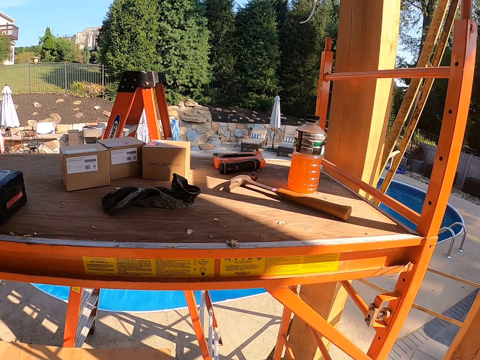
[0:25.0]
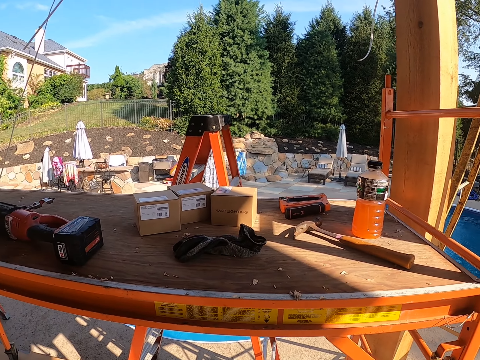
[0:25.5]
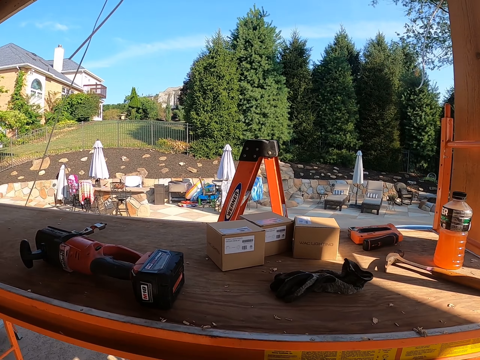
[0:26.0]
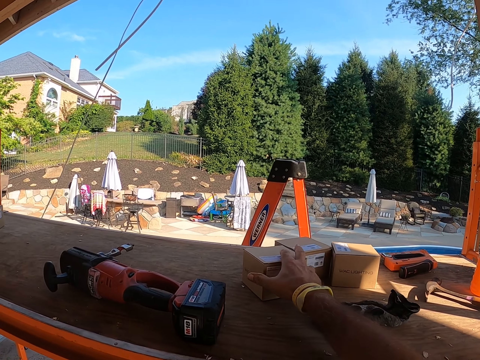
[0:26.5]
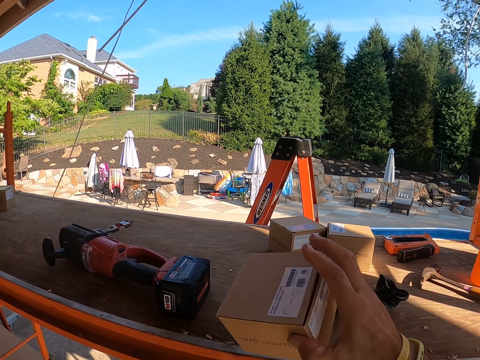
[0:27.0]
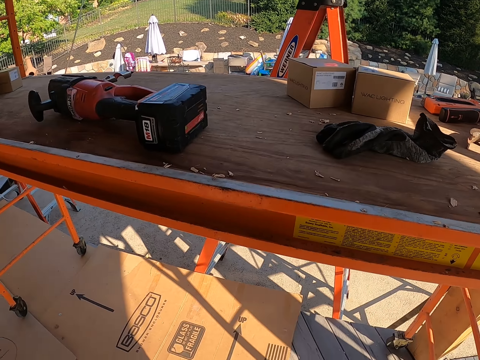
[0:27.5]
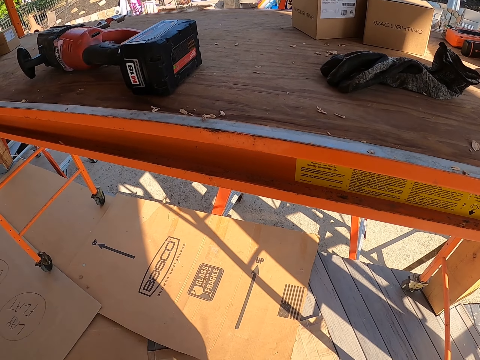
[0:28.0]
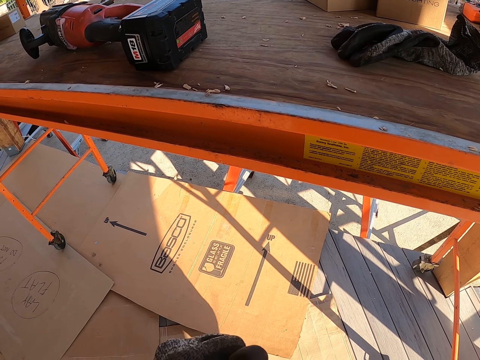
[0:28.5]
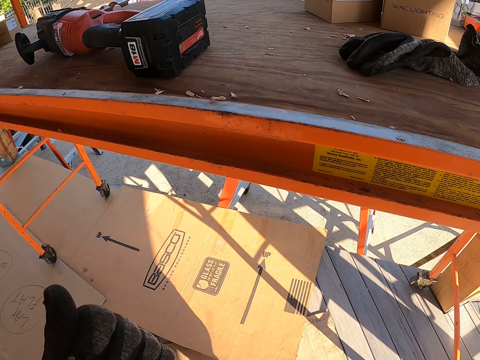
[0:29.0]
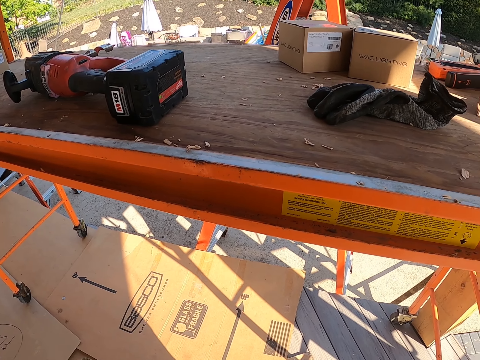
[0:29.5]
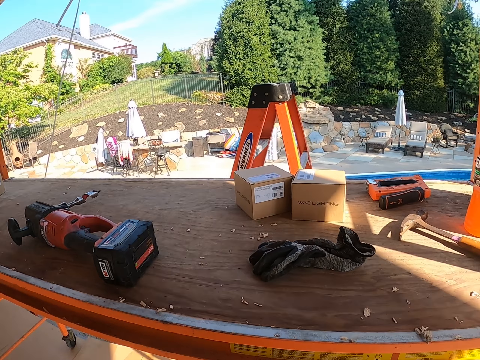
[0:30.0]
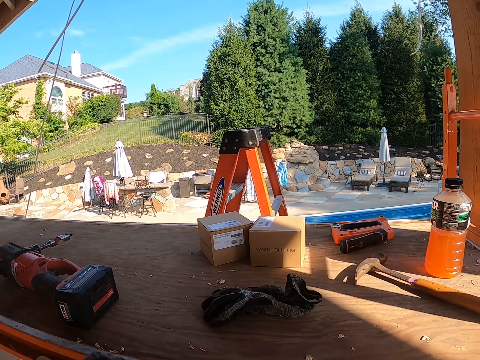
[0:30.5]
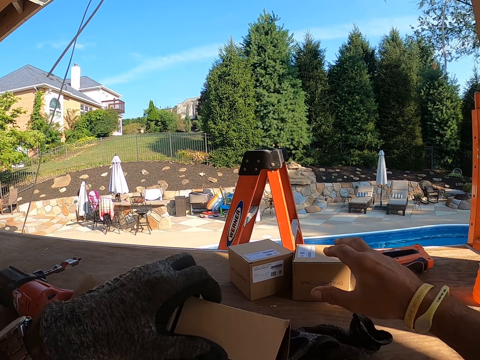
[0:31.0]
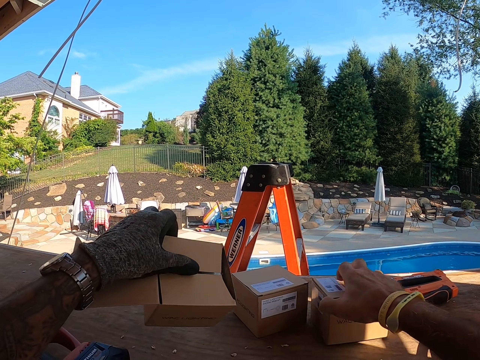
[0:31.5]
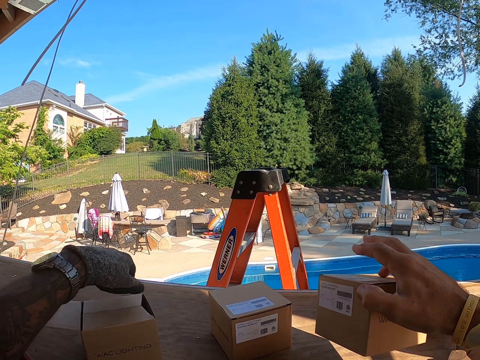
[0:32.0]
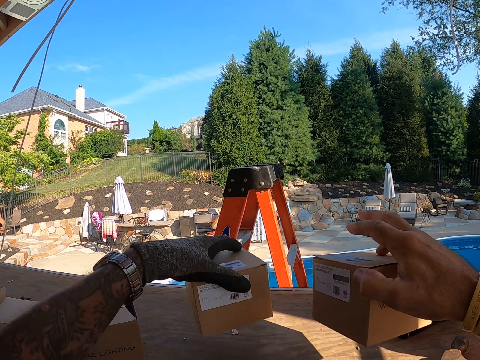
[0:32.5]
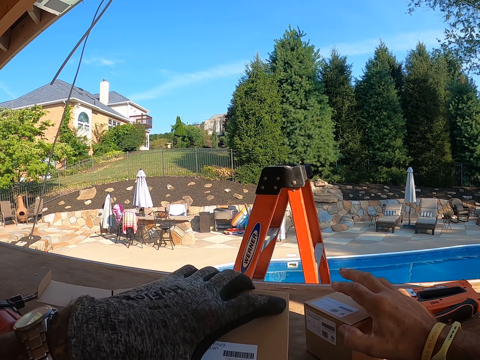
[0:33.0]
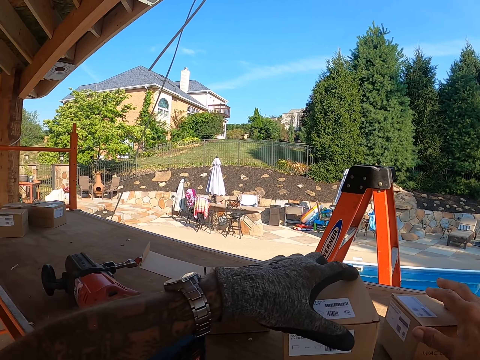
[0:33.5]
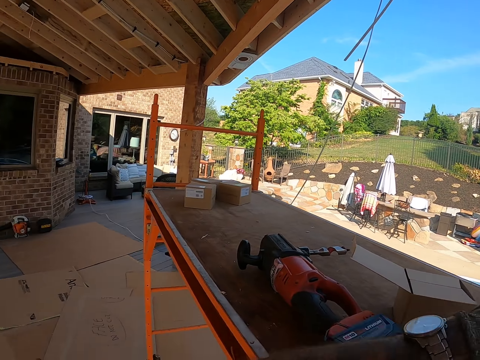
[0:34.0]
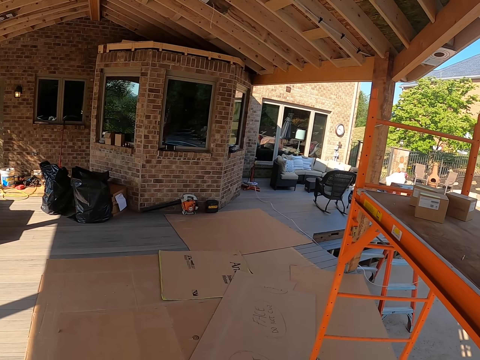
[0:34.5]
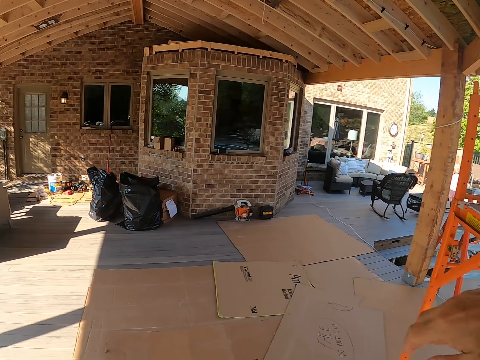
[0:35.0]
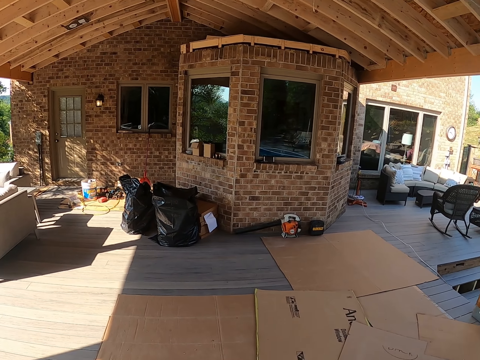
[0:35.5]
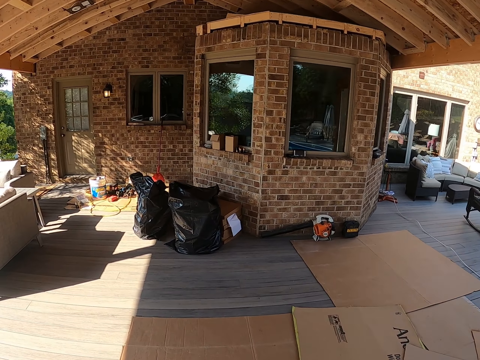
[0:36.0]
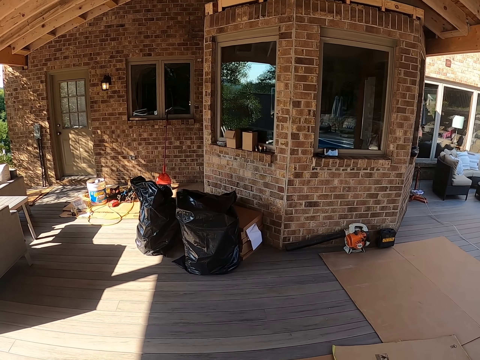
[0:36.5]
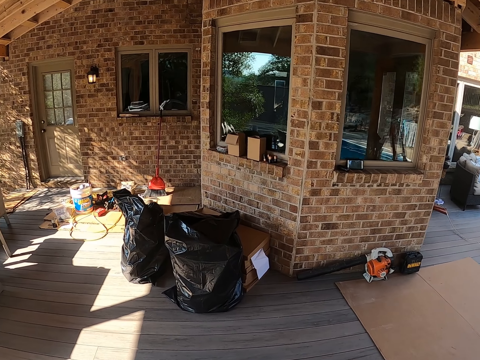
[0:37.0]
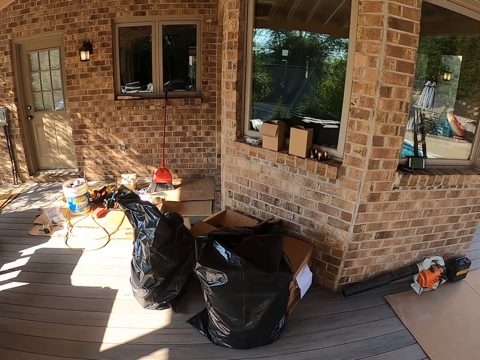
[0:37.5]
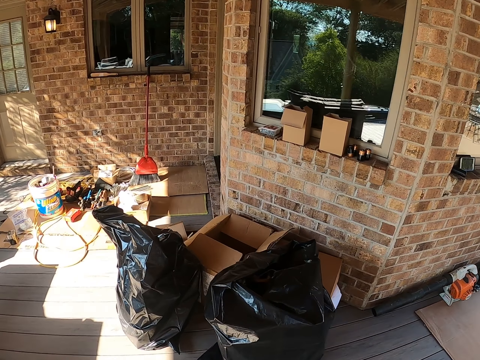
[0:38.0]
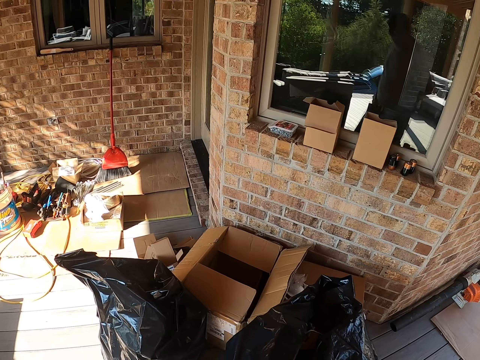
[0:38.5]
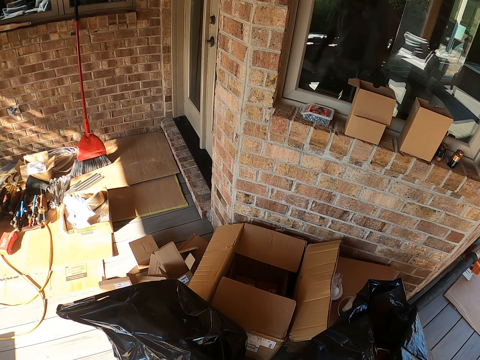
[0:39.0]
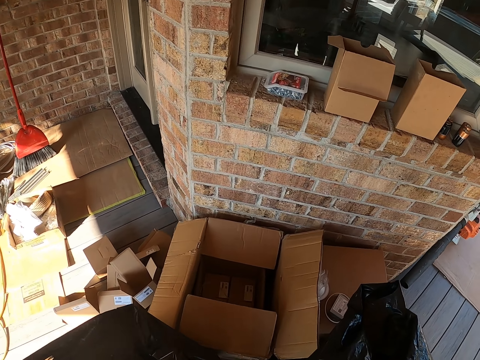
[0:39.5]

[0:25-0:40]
The camera wearer picks up a box. They open the box. They put the box on the table. They pick up the box. They place the box down. They walk around the compound.

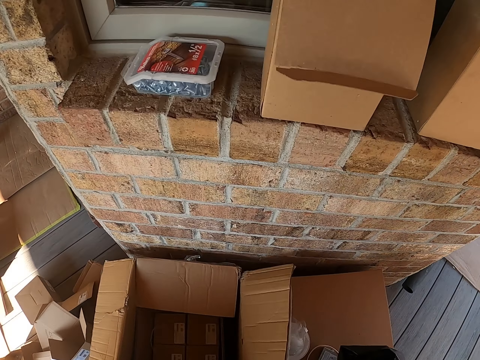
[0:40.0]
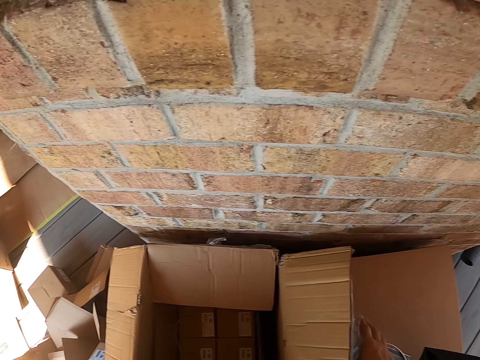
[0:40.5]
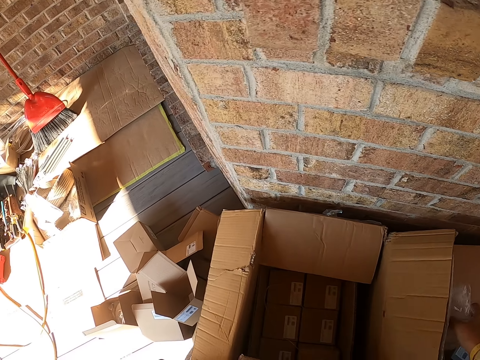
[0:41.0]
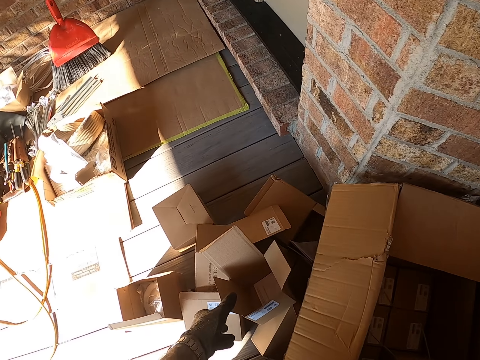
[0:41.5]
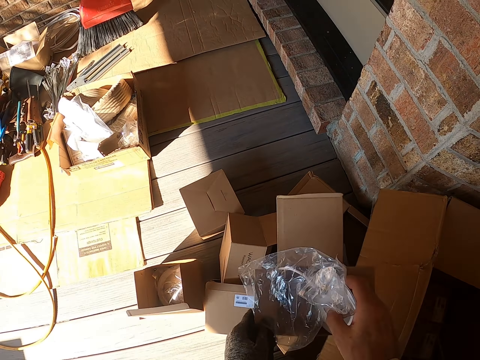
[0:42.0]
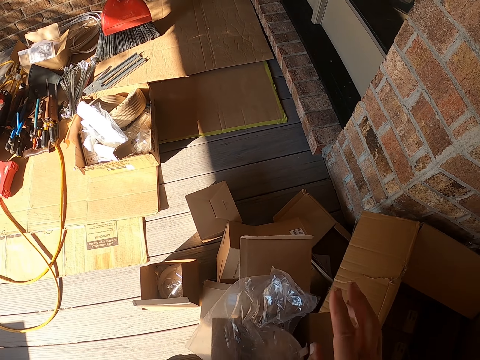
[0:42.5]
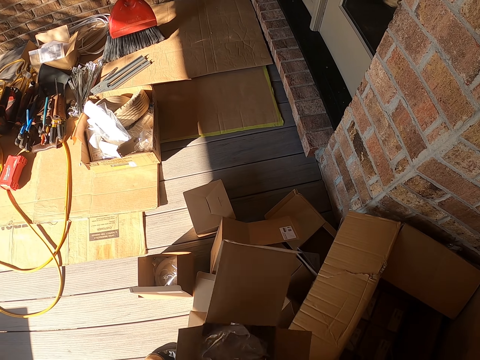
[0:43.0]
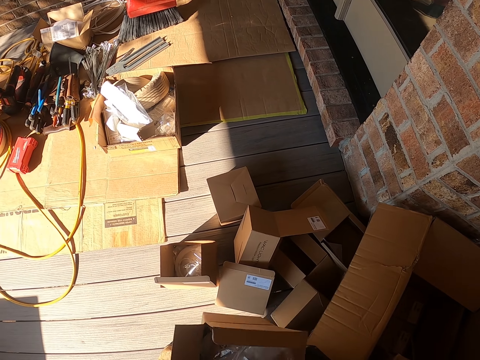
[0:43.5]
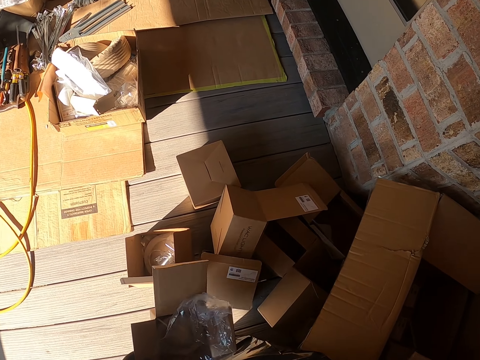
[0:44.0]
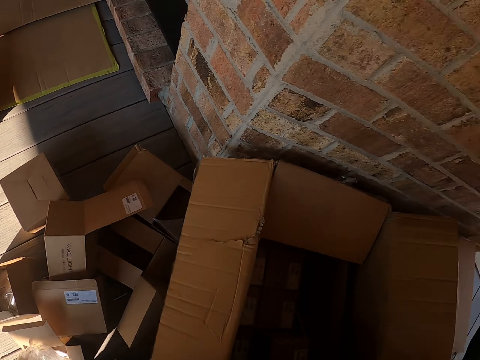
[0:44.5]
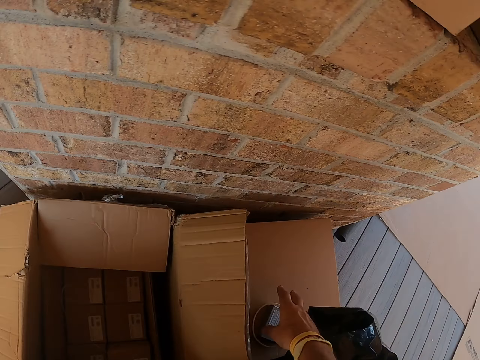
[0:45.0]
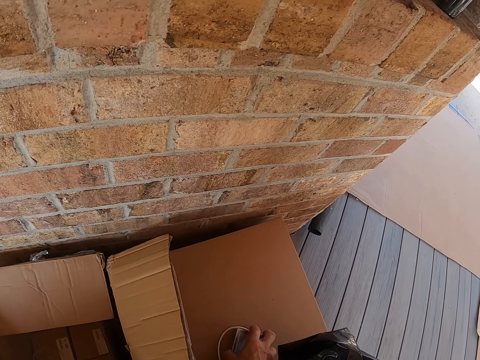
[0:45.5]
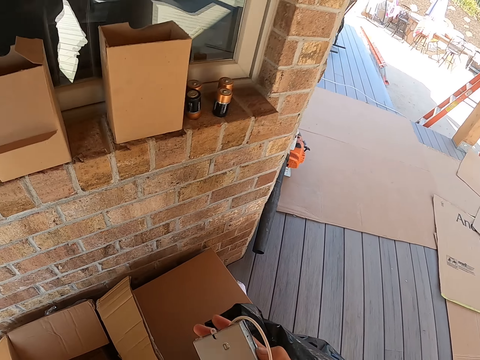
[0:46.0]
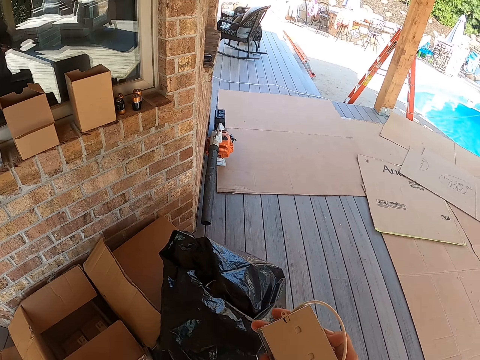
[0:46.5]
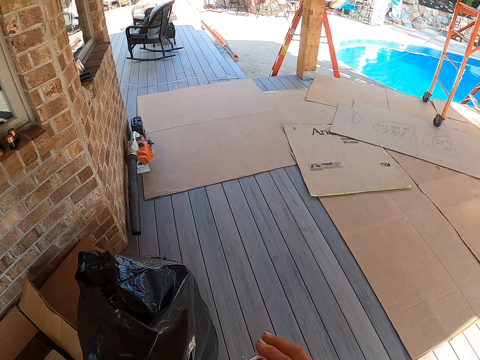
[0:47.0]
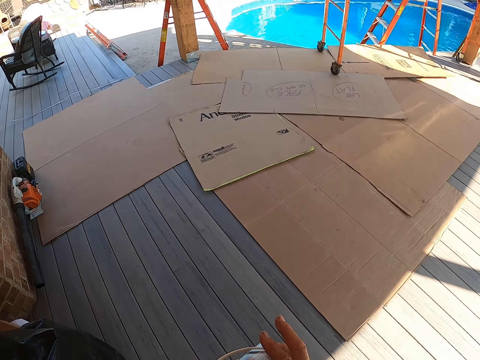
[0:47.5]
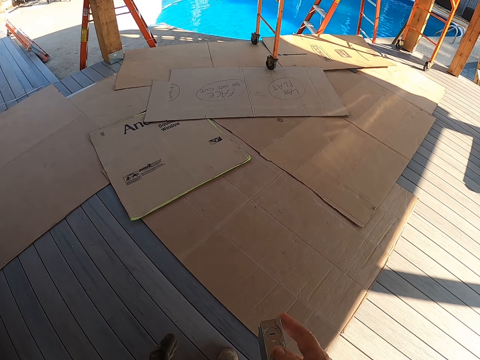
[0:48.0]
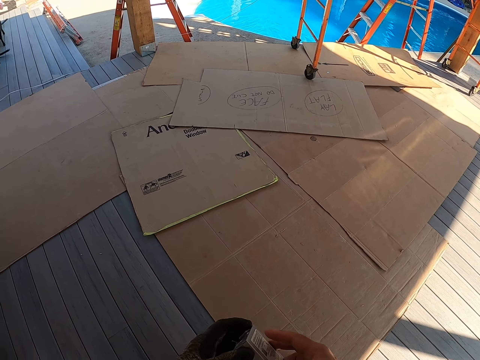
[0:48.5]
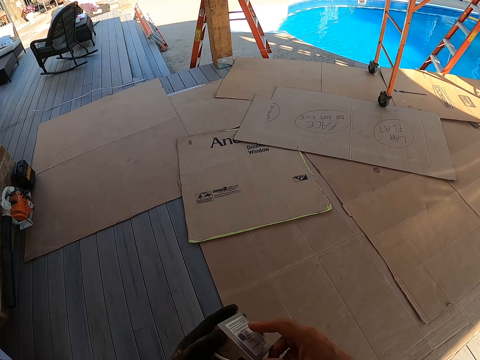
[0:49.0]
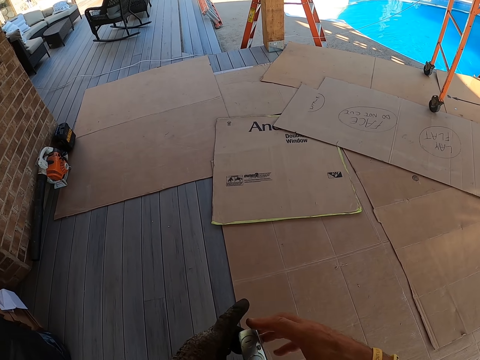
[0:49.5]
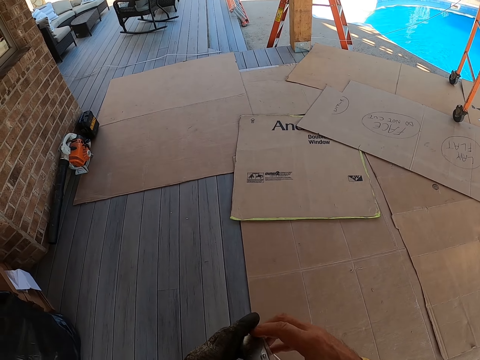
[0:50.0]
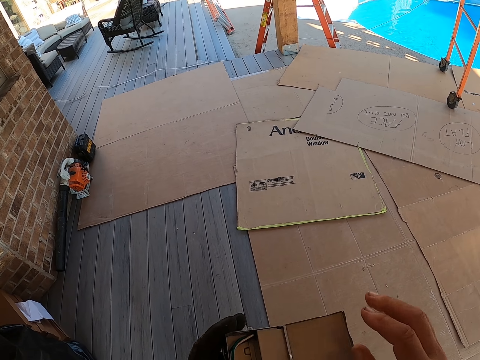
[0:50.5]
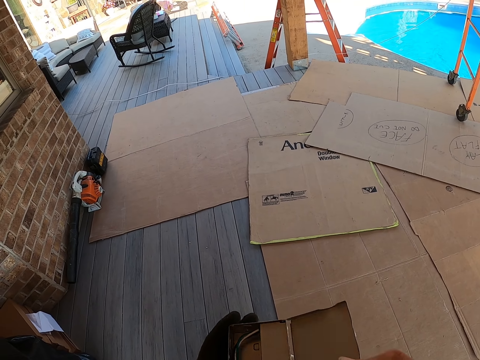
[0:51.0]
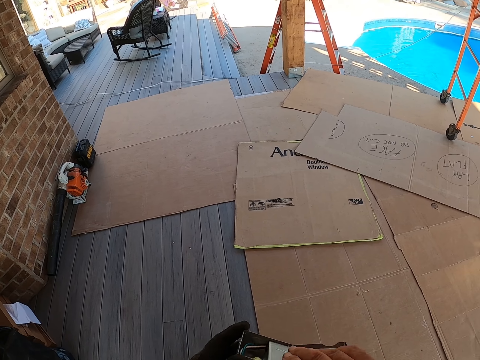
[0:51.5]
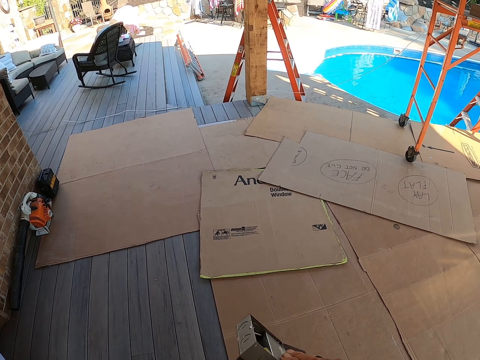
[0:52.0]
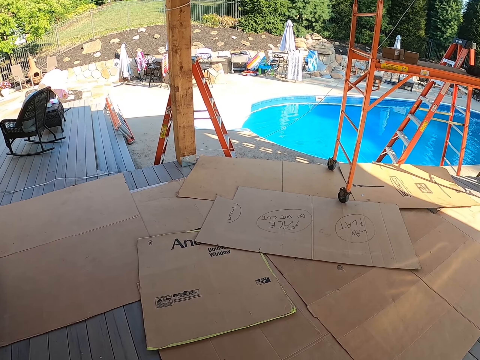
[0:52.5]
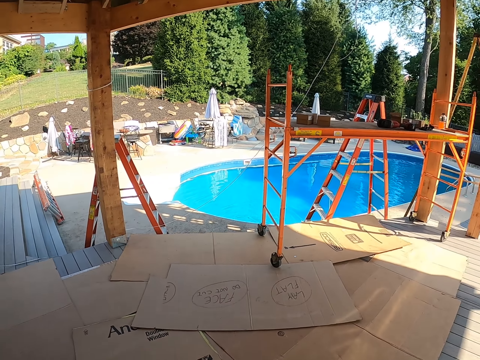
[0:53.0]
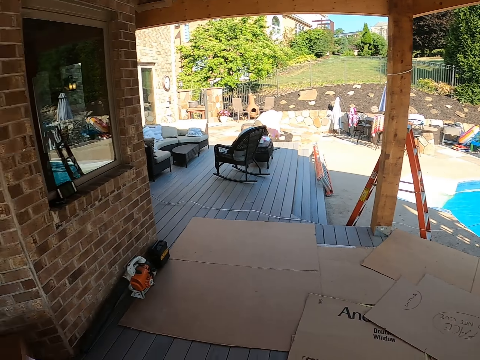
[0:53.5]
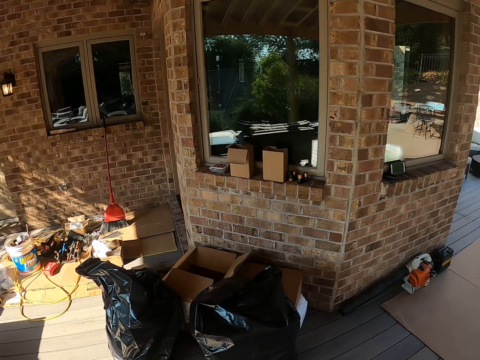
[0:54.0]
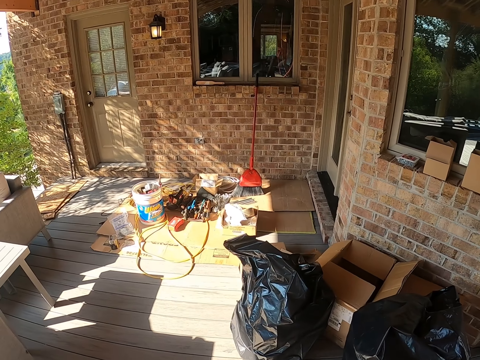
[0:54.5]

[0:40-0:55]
The camera wearer picks up a box. They put polythene paper in the box. They take the box. They walk around. They open the box. They walk around the compound. They stare at something.
